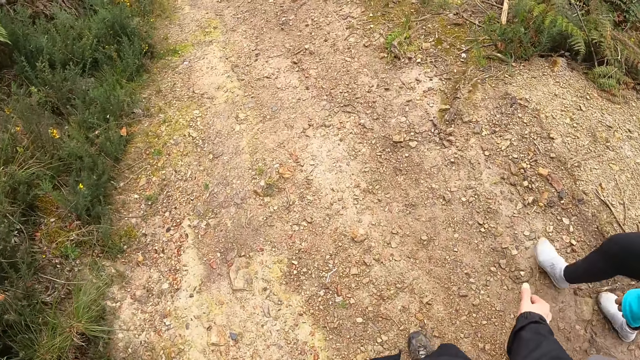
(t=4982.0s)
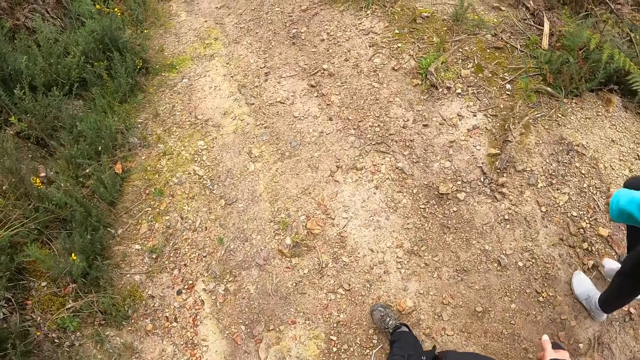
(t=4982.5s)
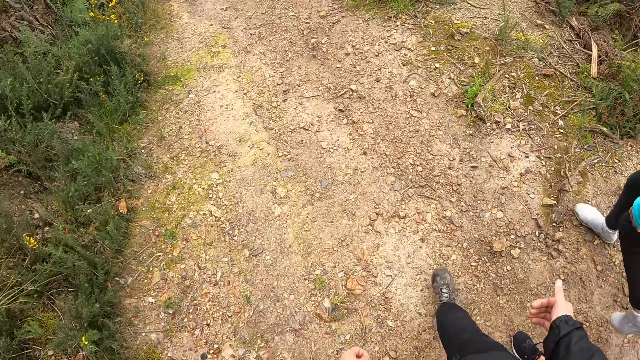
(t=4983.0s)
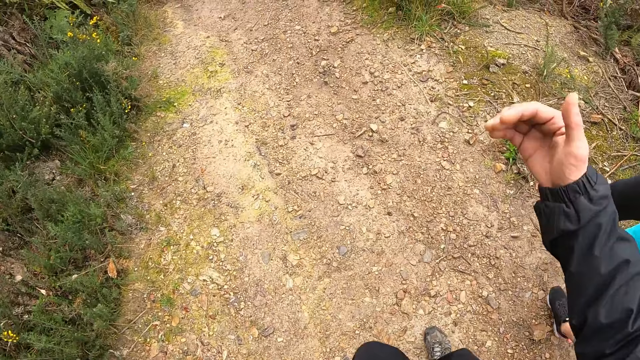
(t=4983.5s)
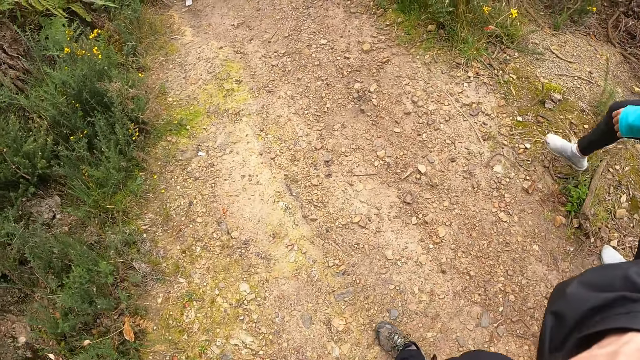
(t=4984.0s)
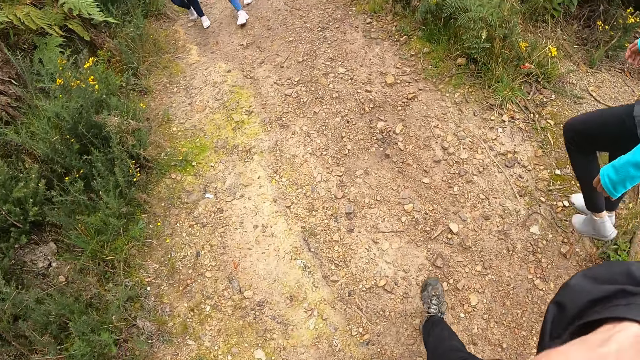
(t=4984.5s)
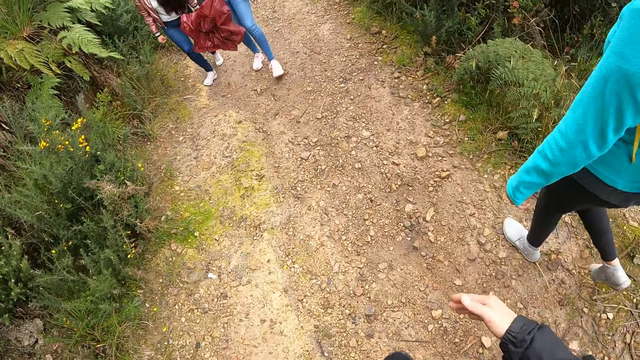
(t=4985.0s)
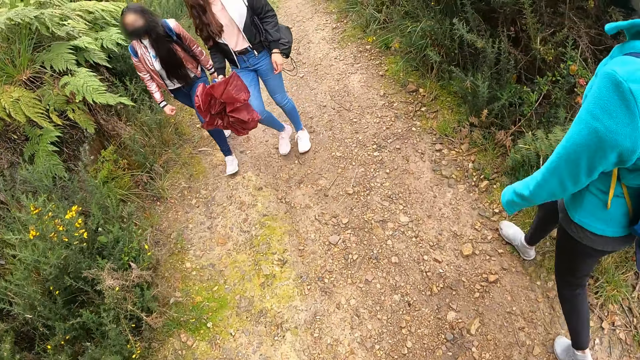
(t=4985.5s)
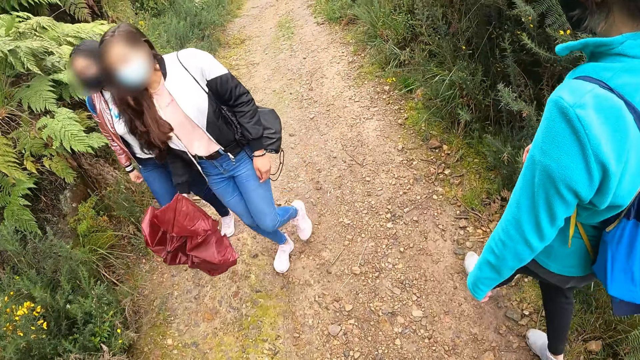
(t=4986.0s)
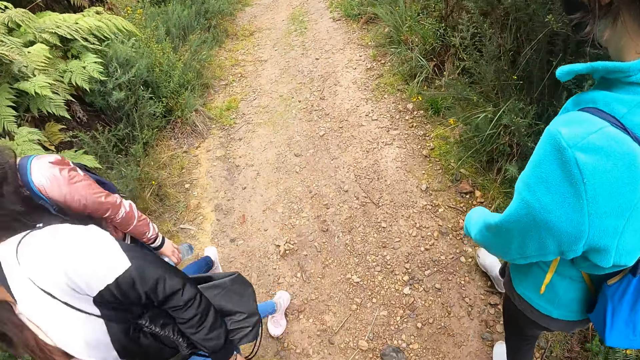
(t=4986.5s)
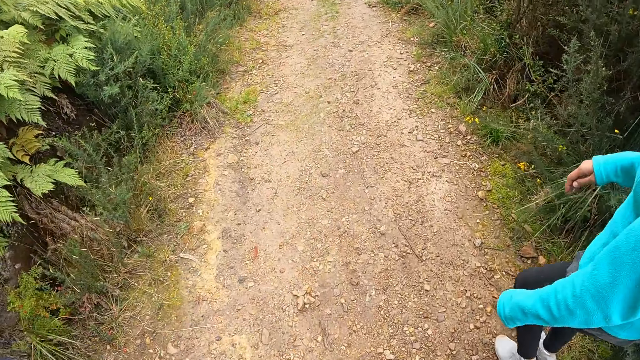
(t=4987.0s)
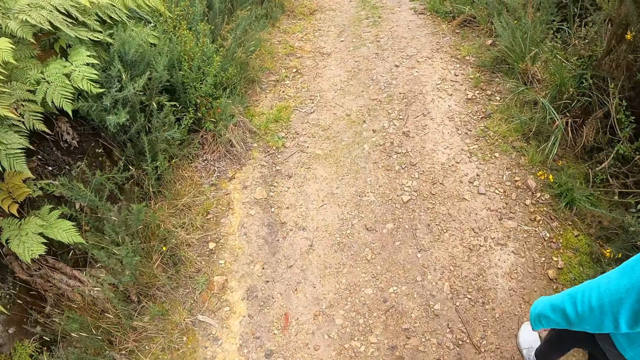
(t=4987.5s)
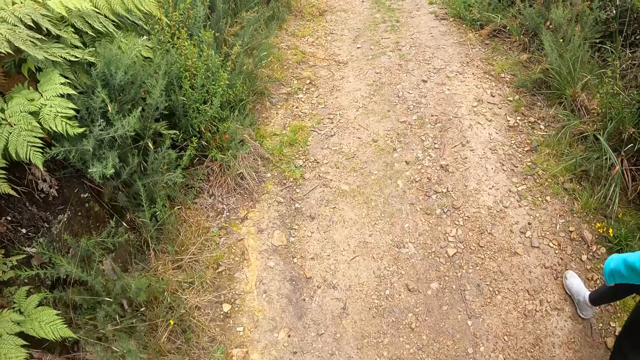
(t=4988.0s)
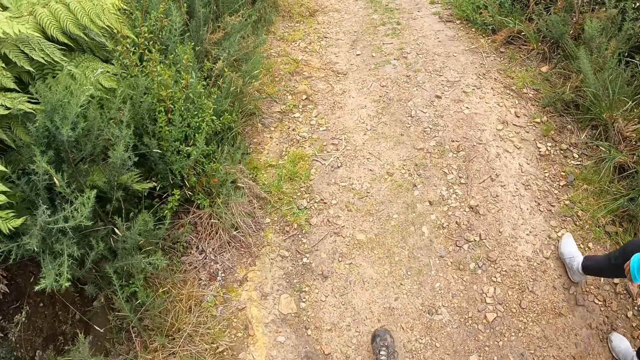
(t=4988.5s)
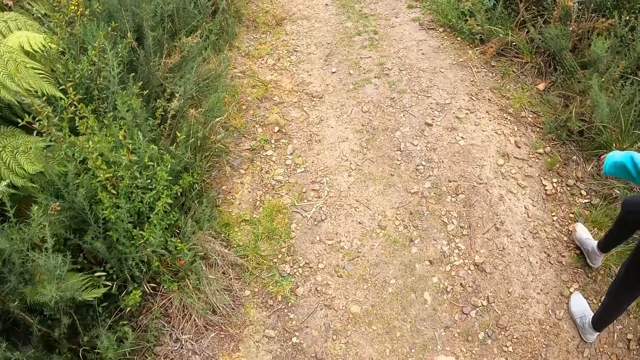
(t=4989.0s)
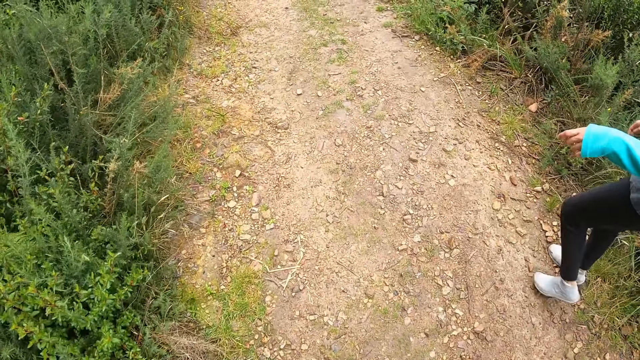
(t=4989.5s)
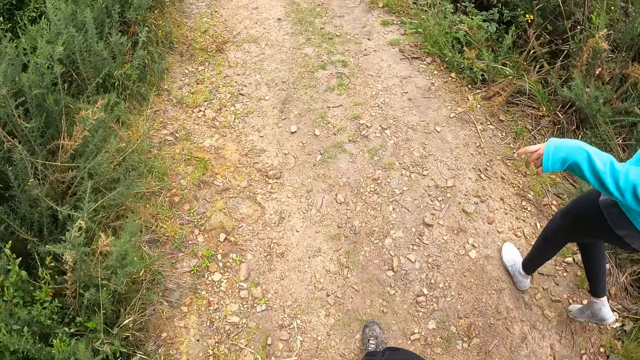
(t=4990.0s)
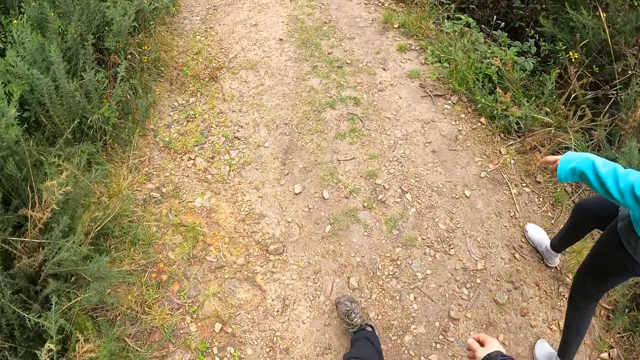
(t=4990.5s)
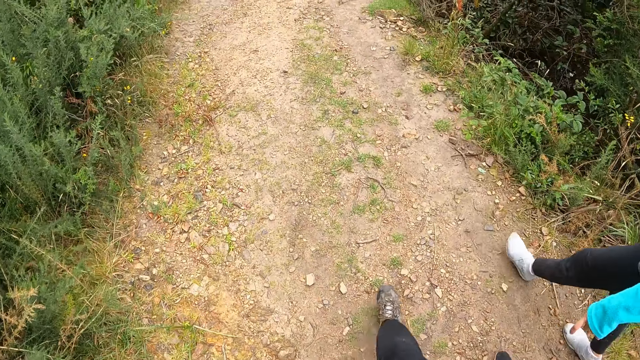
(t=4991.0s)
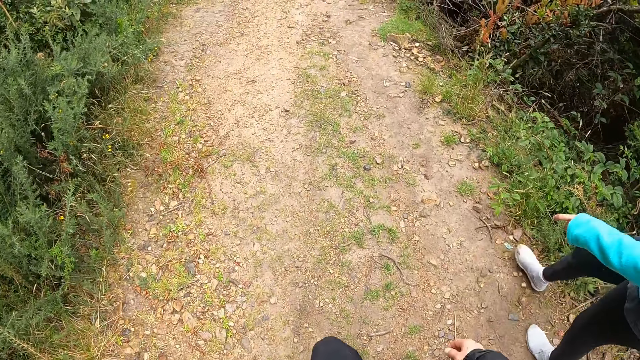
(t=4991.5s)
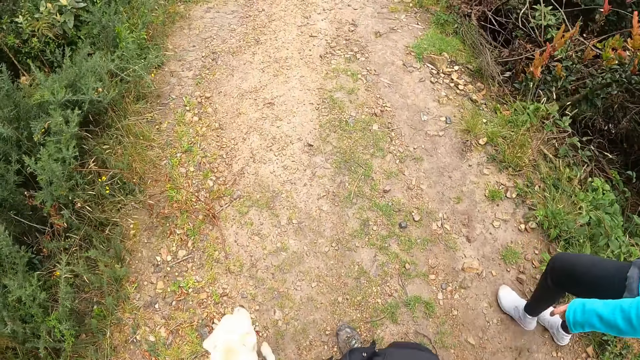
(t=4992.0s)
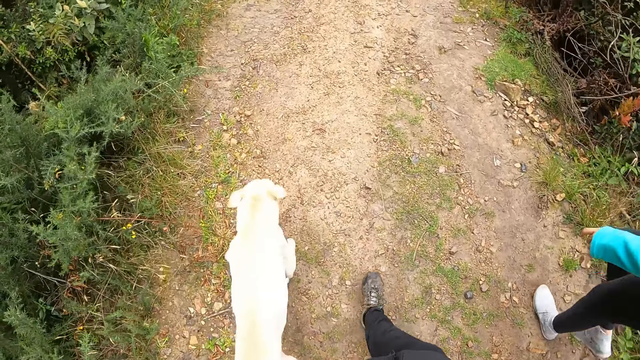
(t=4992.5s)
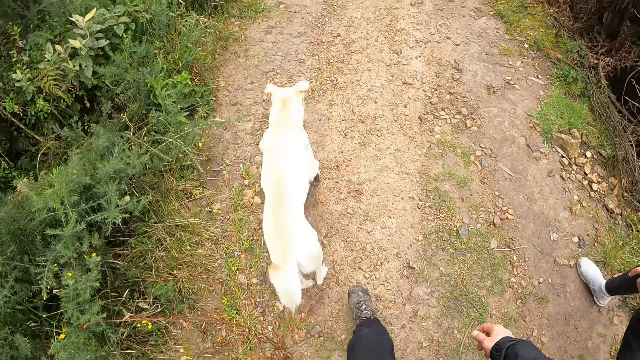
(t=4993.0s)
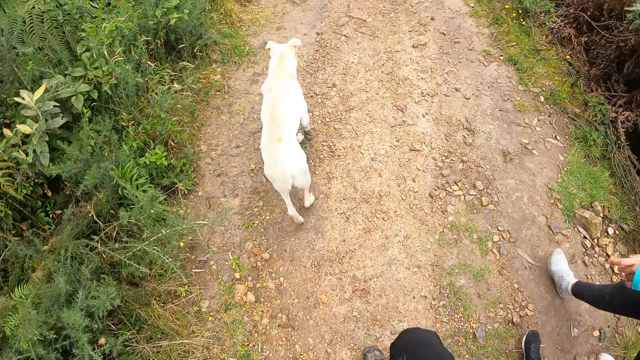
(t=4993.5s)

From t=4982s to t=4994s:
The camera wearer touches his face with his right hand. He touches the camera on the head. He walks on the path.

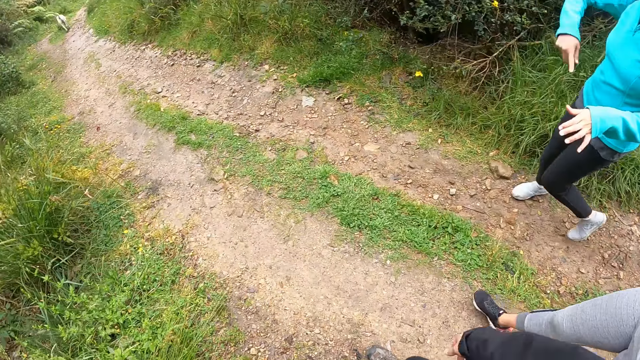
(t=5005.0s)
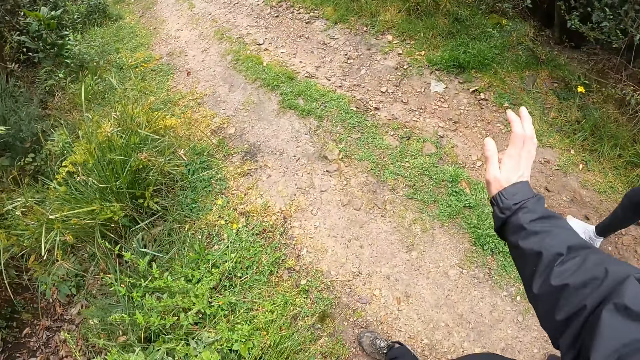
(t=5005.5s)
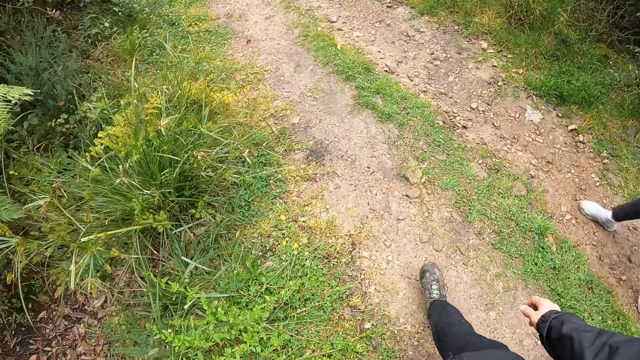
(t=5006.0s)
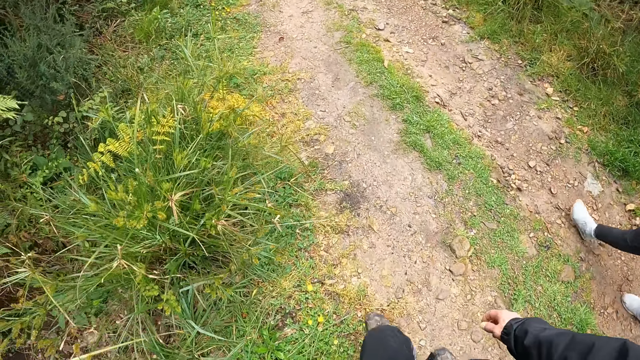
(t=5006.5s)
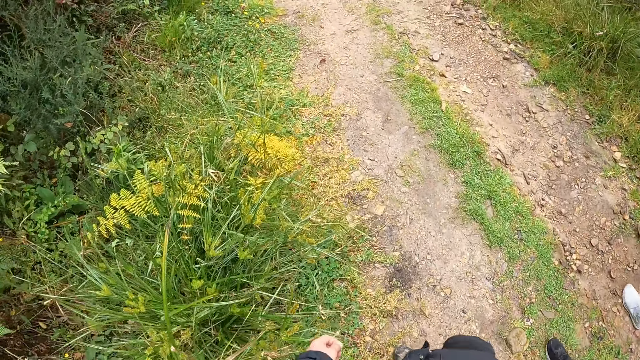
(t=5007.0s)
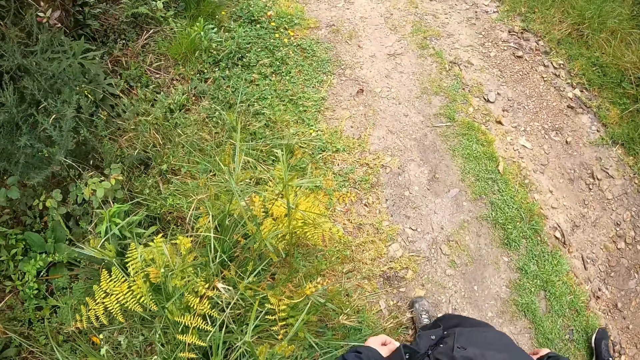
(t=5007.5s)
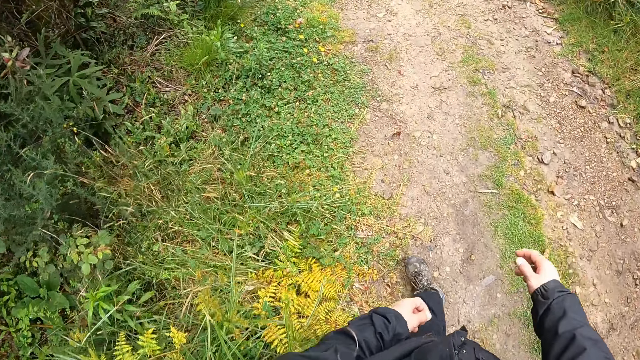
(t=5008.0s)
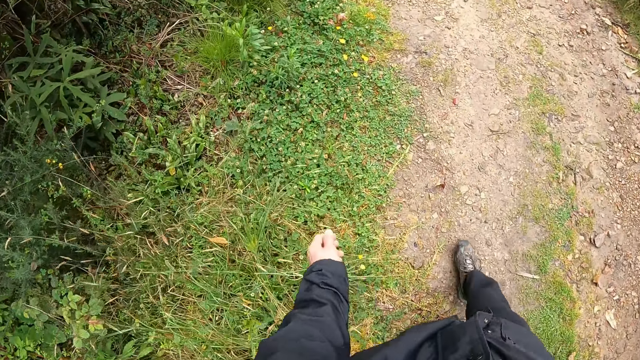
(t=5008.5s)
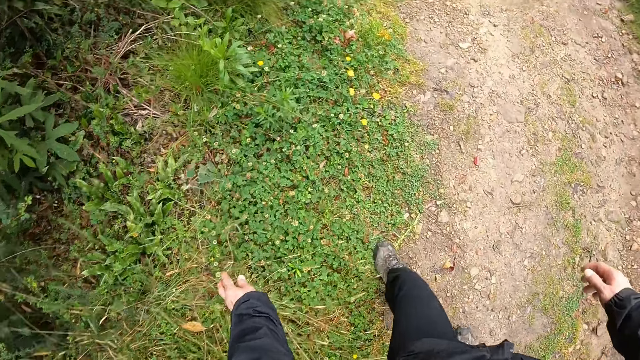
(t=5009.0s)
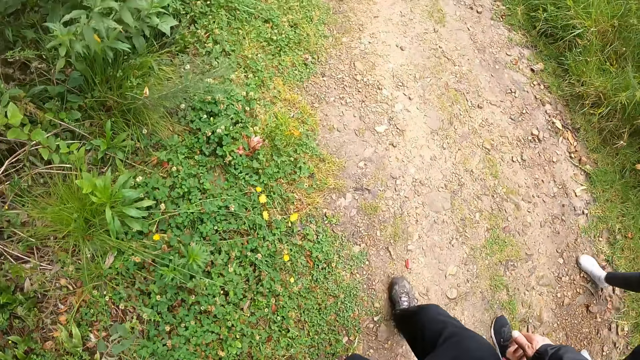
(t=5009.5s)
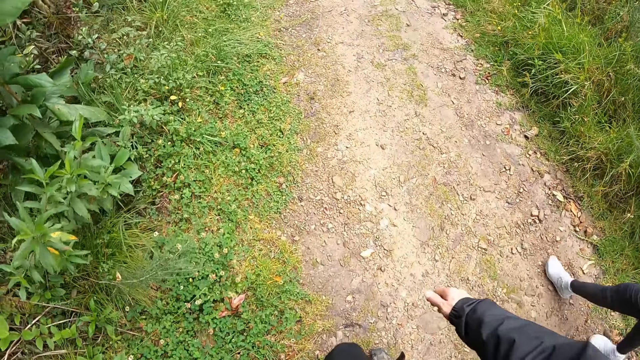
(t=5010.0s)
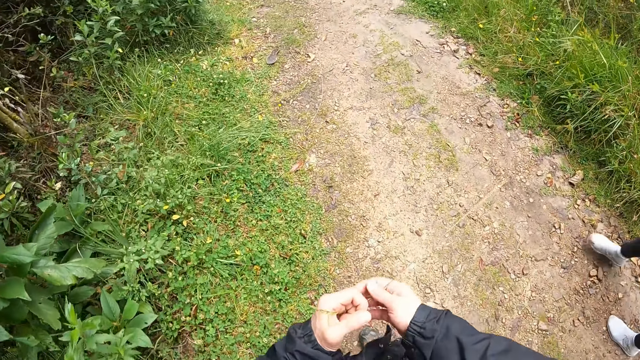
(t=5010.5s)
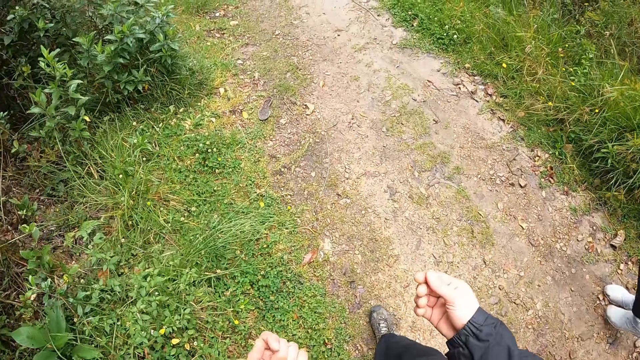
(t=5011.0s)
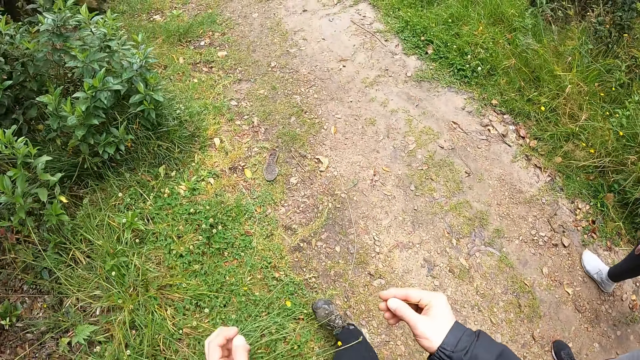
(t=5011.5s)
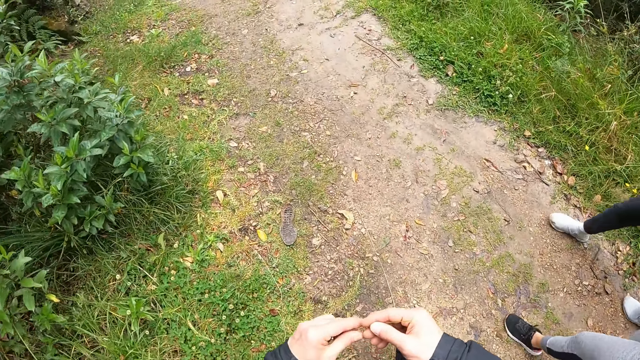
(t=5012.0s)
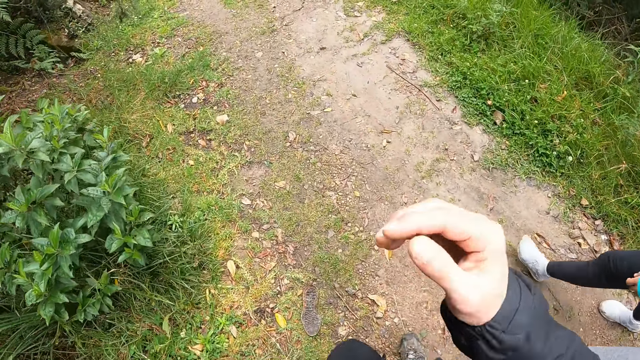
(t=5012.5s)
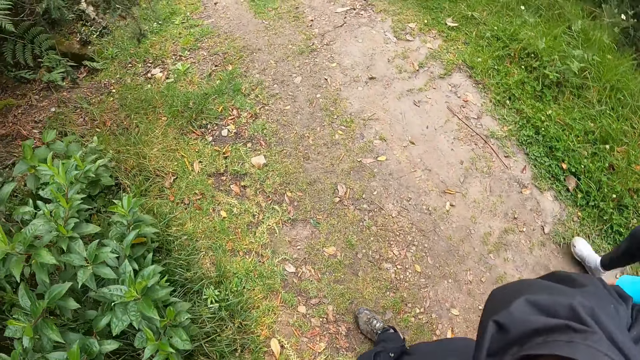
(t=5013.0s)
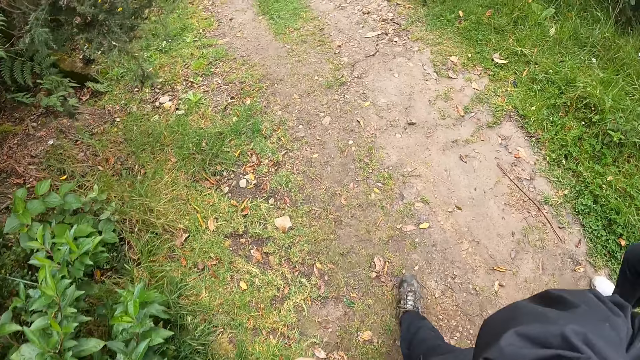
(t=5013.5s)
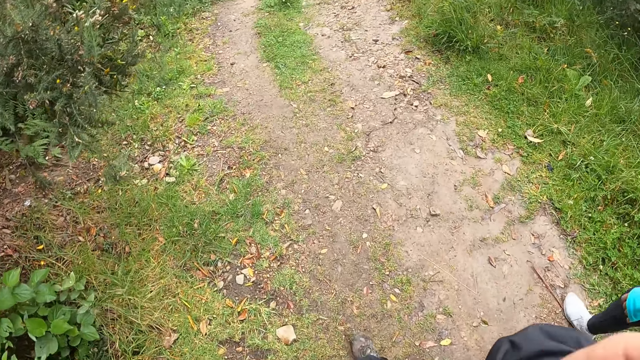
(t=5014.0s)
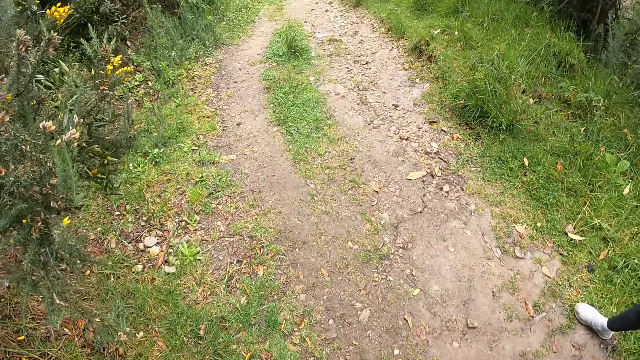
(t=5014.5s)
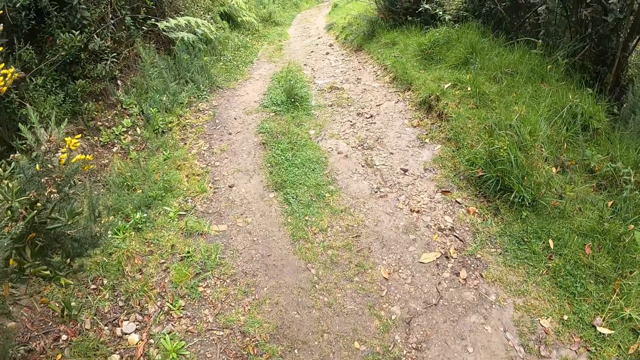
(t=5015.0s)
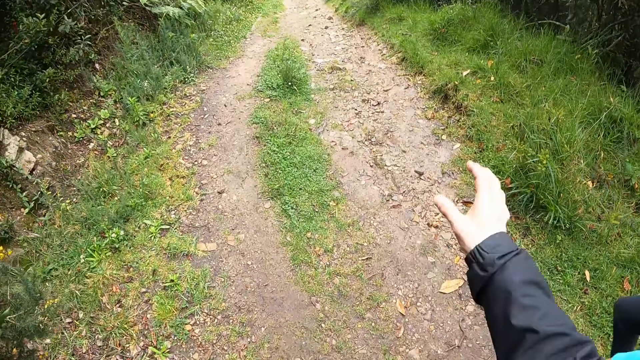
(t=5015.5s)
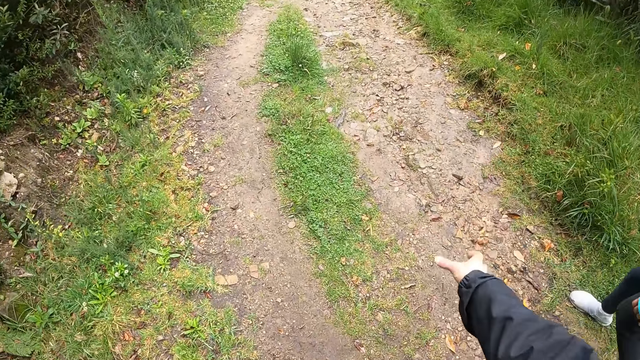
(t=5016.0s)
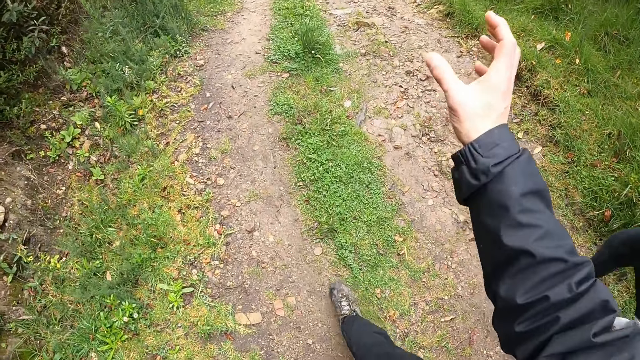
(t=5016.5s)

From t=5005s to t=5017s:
The camera wearer talks to a woman on the way. The camera wearer picks up a reed with his left hand. He fiddles with the reed in his hands. He touches his face with his right hand.
